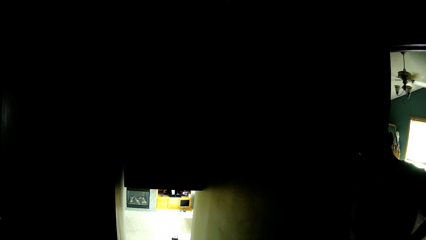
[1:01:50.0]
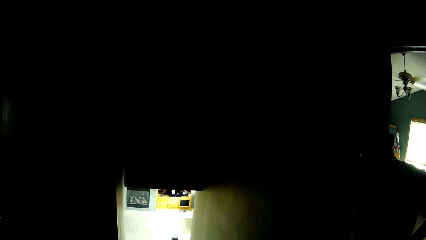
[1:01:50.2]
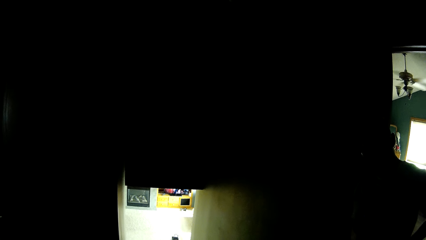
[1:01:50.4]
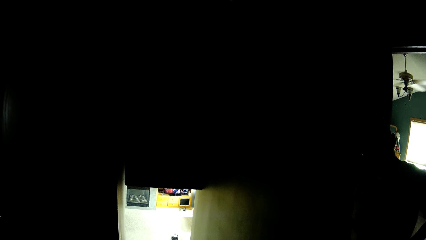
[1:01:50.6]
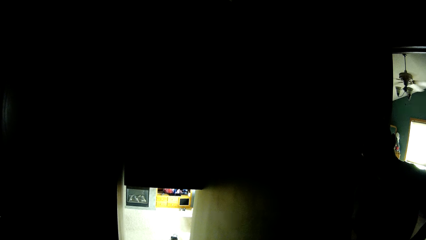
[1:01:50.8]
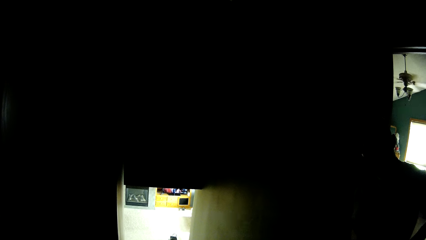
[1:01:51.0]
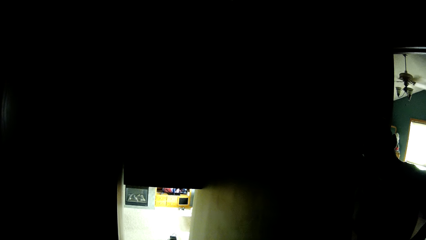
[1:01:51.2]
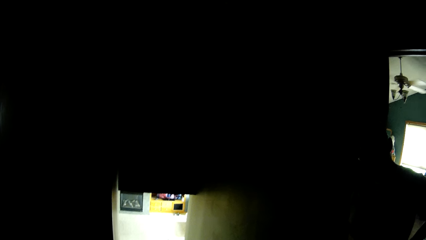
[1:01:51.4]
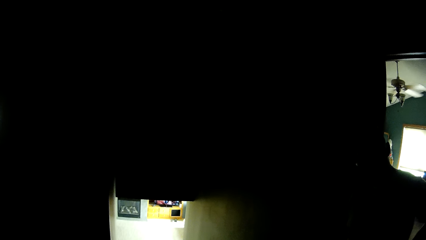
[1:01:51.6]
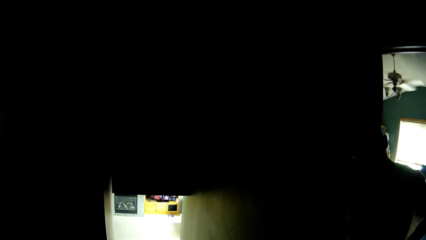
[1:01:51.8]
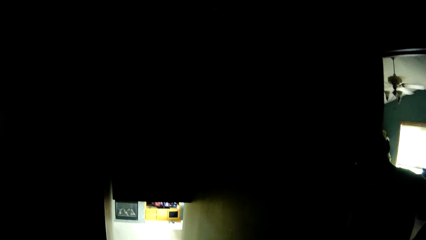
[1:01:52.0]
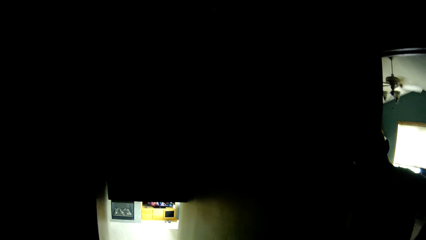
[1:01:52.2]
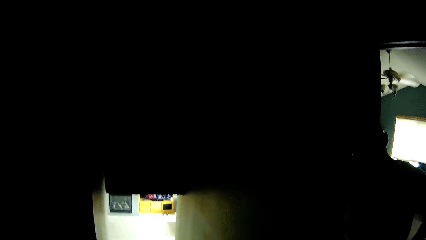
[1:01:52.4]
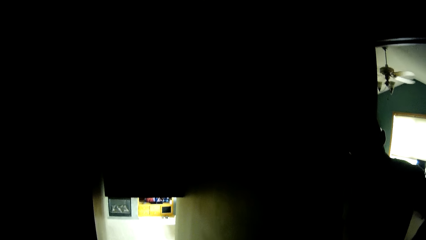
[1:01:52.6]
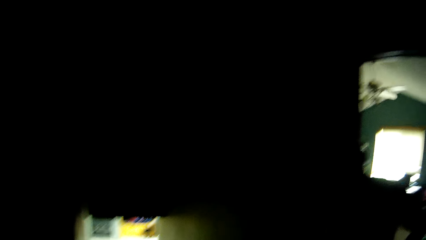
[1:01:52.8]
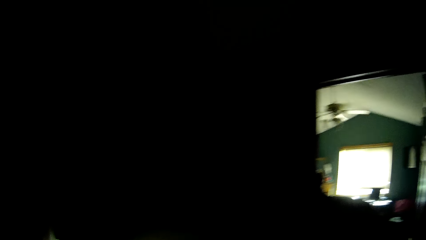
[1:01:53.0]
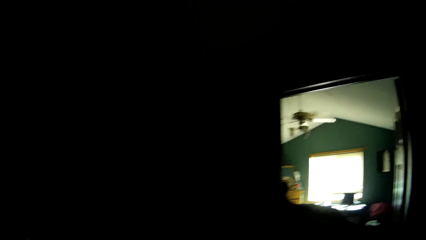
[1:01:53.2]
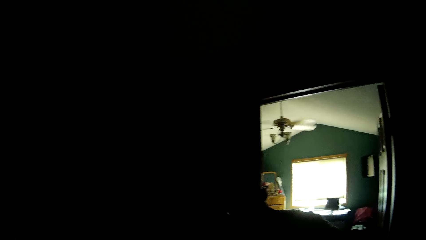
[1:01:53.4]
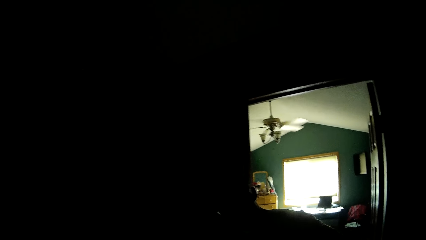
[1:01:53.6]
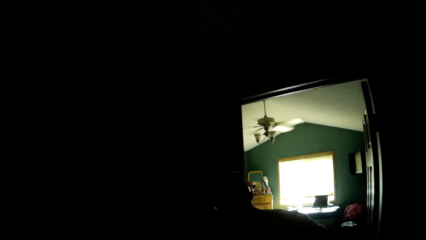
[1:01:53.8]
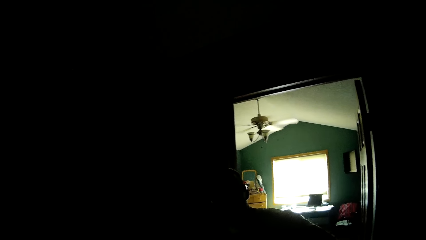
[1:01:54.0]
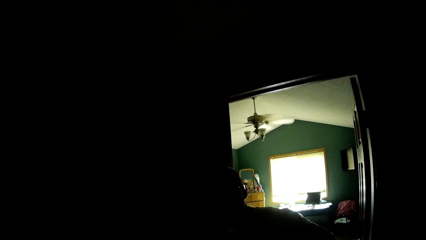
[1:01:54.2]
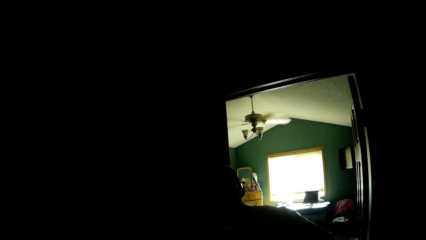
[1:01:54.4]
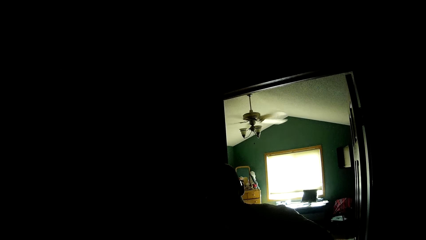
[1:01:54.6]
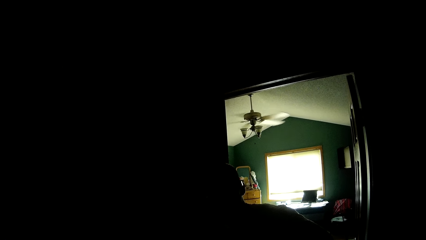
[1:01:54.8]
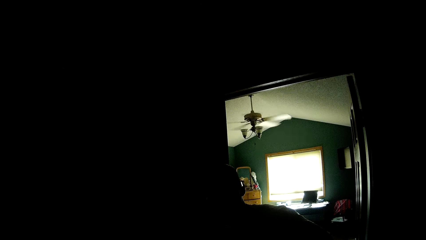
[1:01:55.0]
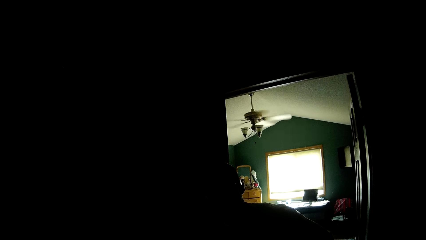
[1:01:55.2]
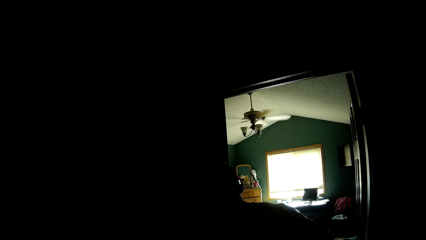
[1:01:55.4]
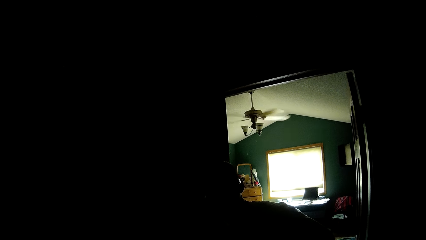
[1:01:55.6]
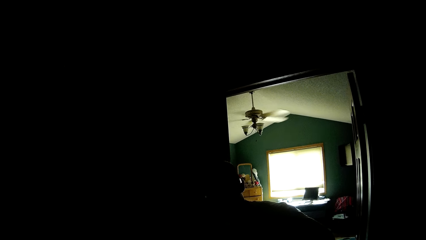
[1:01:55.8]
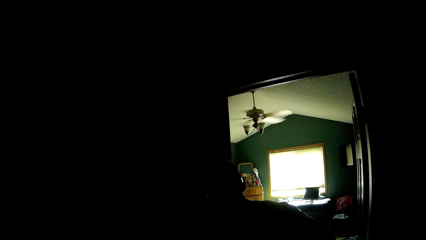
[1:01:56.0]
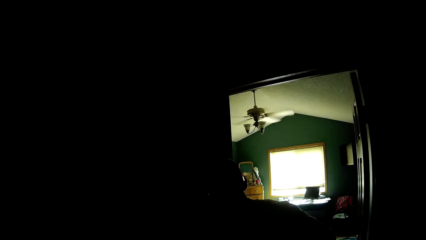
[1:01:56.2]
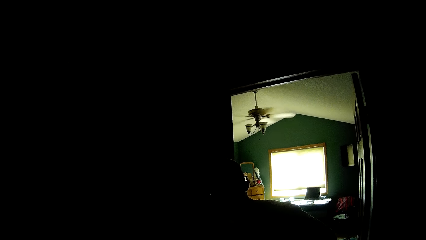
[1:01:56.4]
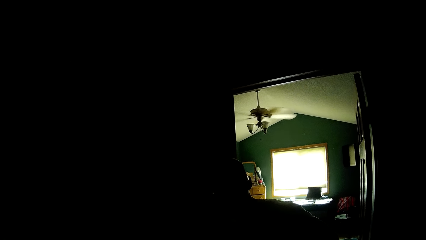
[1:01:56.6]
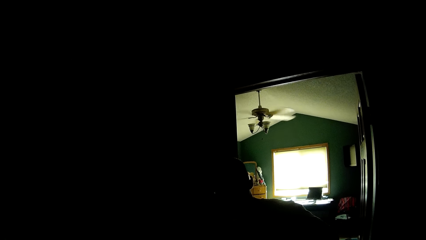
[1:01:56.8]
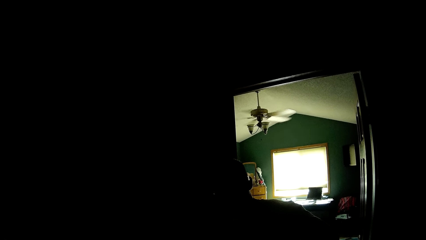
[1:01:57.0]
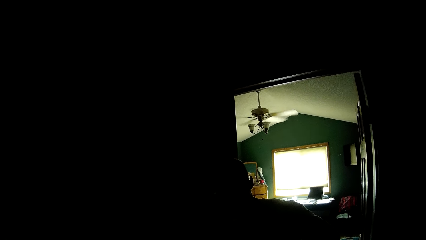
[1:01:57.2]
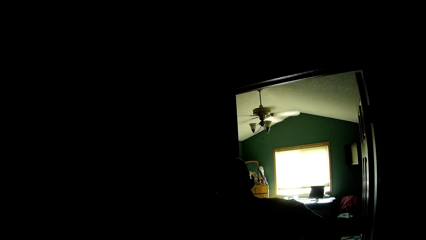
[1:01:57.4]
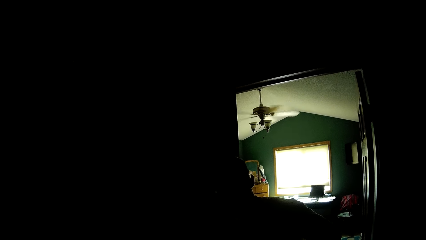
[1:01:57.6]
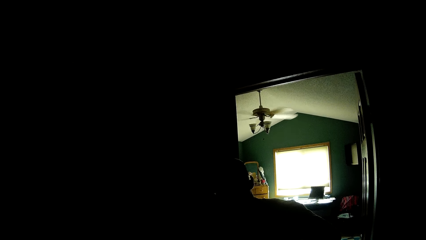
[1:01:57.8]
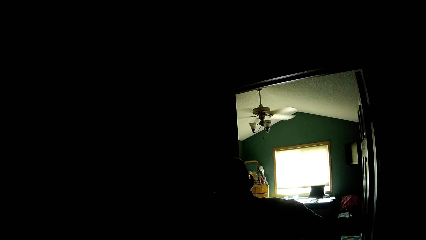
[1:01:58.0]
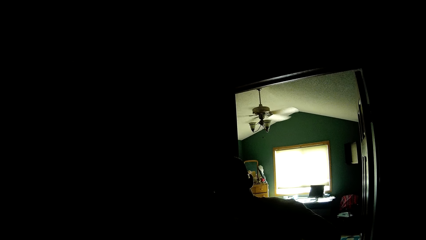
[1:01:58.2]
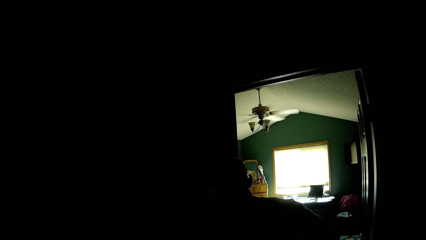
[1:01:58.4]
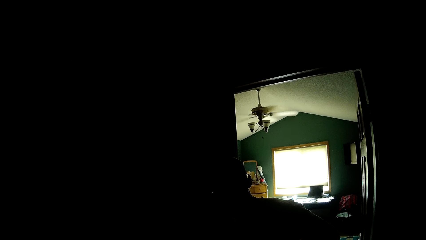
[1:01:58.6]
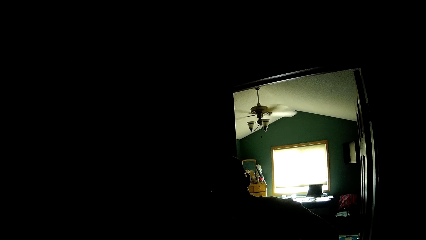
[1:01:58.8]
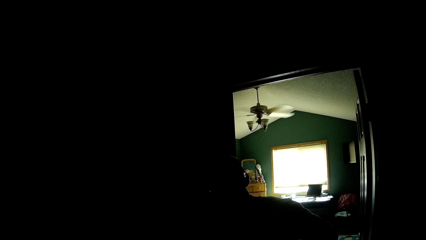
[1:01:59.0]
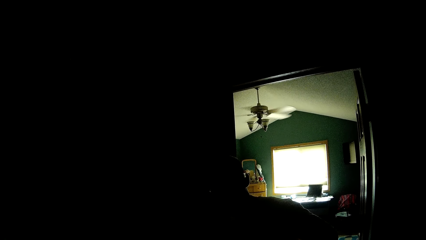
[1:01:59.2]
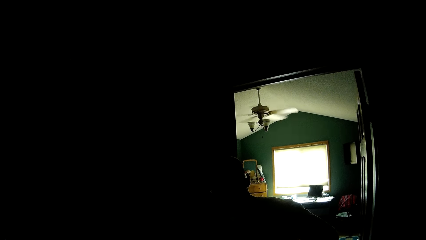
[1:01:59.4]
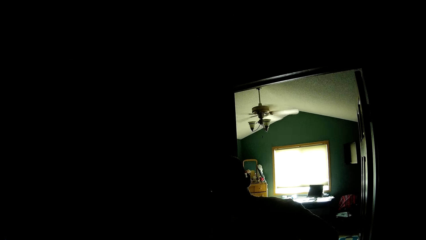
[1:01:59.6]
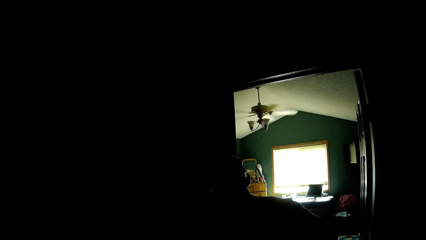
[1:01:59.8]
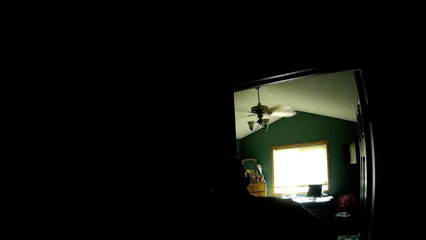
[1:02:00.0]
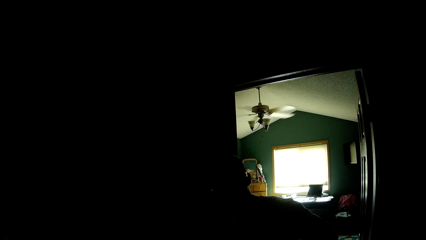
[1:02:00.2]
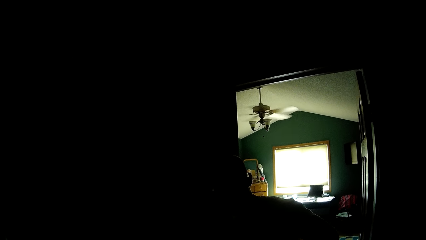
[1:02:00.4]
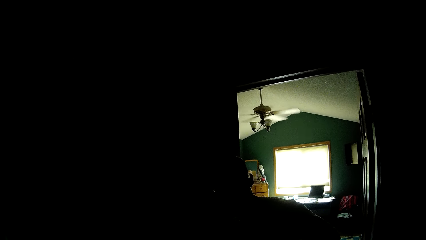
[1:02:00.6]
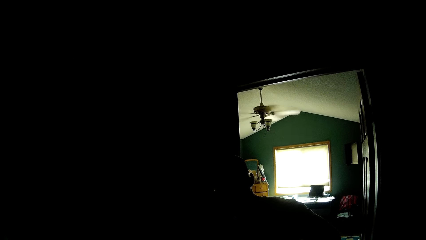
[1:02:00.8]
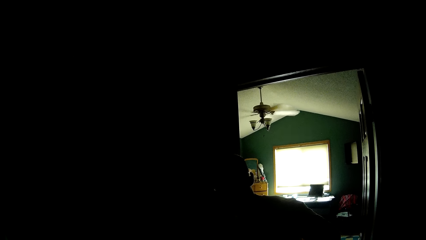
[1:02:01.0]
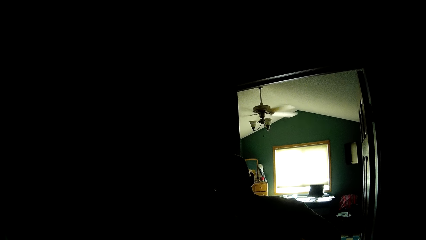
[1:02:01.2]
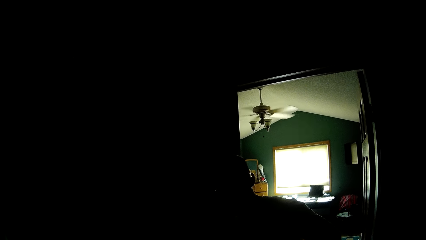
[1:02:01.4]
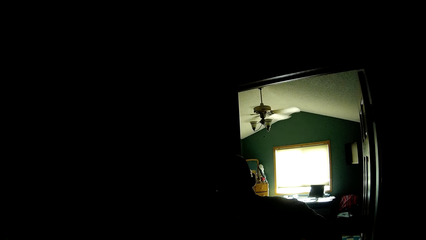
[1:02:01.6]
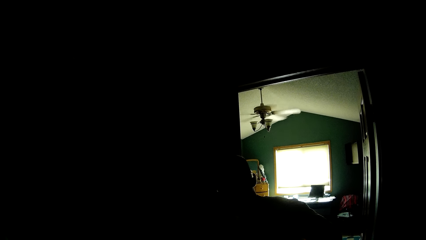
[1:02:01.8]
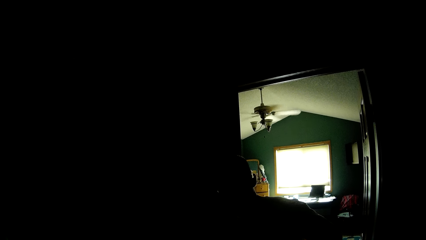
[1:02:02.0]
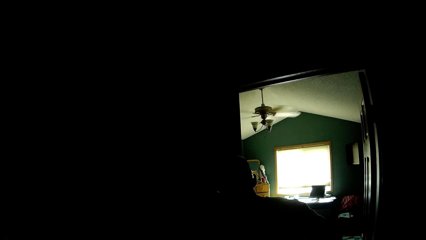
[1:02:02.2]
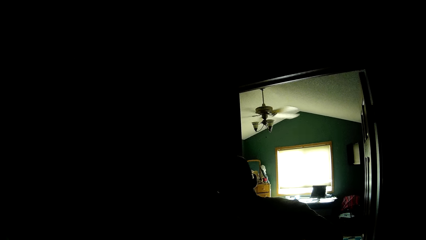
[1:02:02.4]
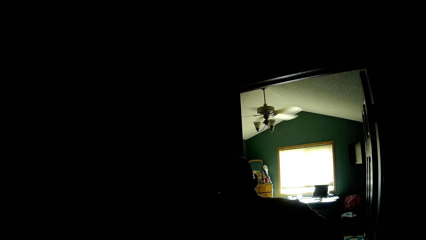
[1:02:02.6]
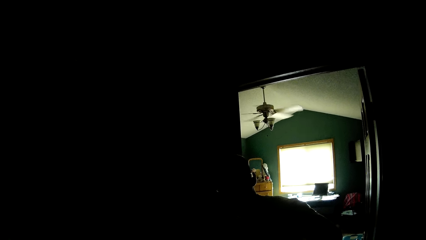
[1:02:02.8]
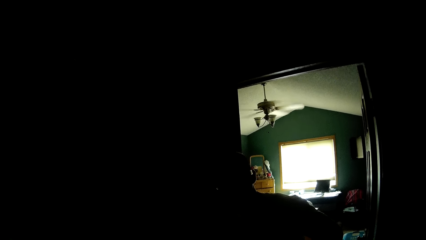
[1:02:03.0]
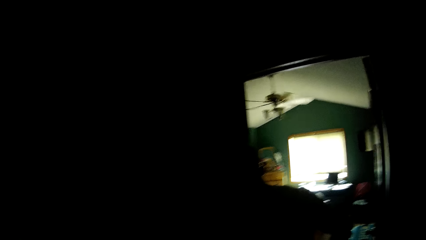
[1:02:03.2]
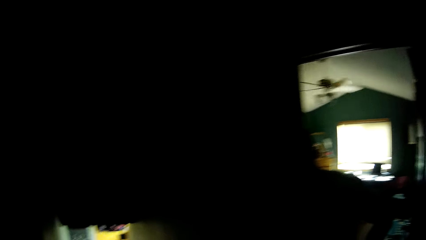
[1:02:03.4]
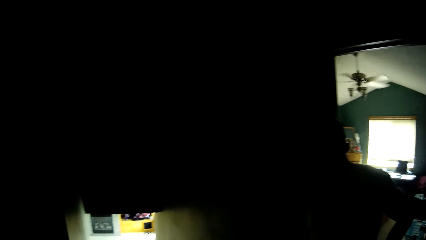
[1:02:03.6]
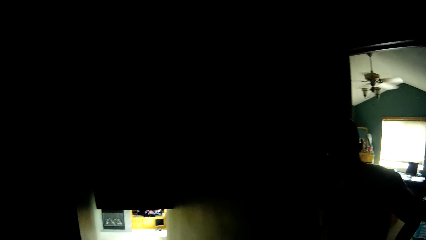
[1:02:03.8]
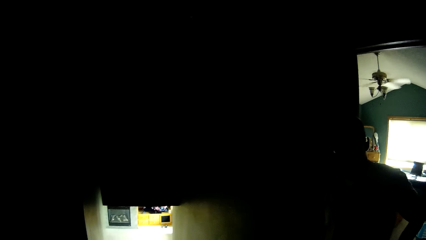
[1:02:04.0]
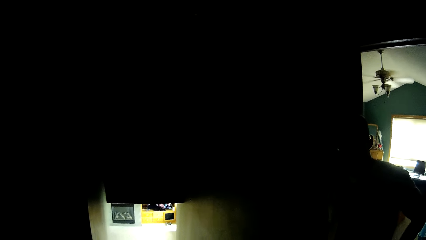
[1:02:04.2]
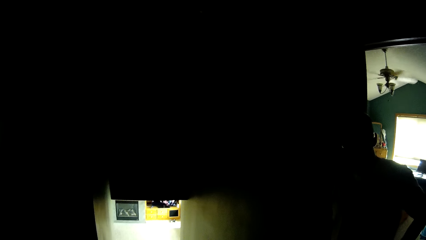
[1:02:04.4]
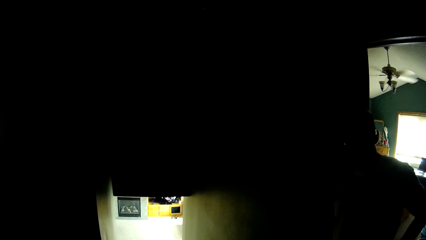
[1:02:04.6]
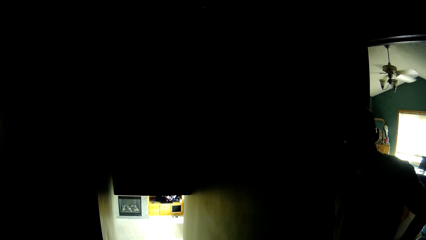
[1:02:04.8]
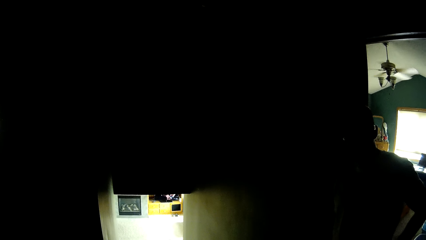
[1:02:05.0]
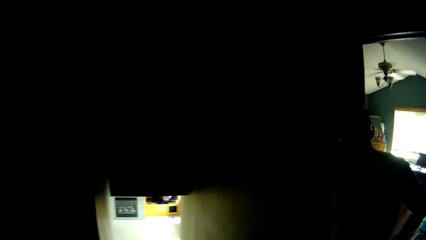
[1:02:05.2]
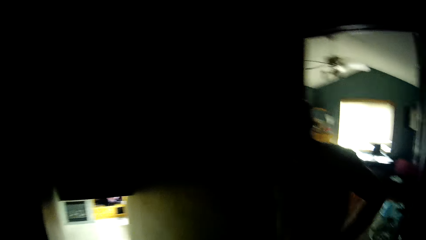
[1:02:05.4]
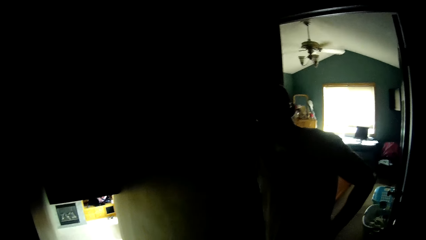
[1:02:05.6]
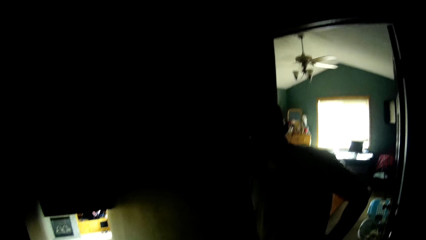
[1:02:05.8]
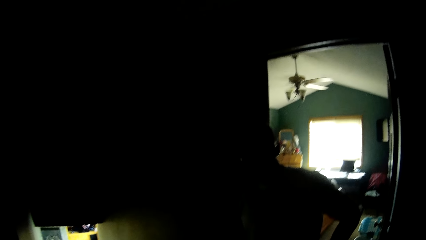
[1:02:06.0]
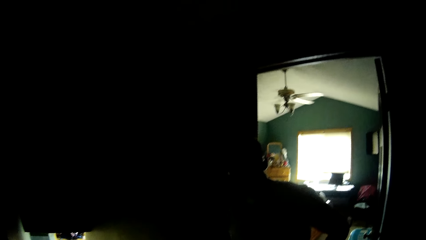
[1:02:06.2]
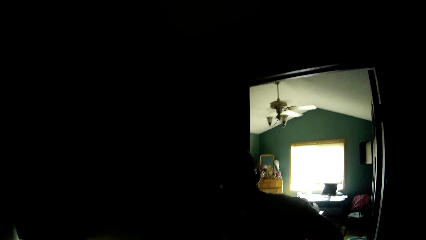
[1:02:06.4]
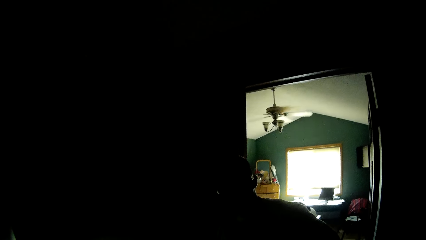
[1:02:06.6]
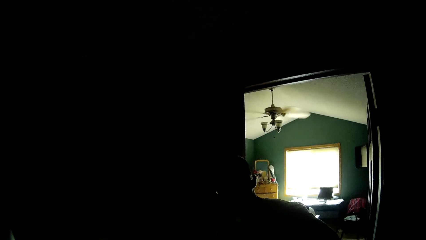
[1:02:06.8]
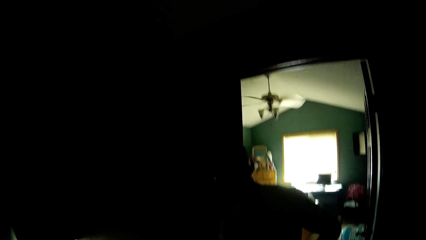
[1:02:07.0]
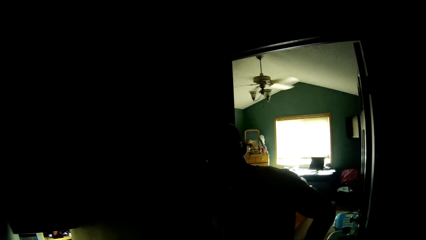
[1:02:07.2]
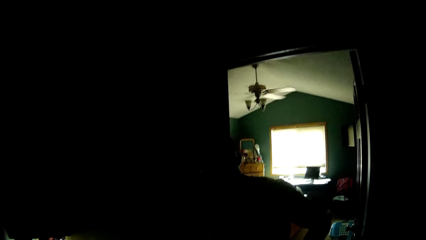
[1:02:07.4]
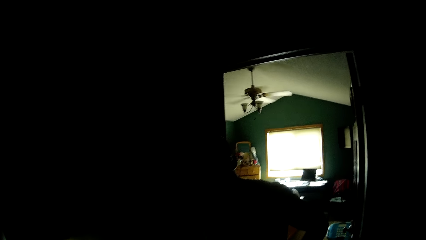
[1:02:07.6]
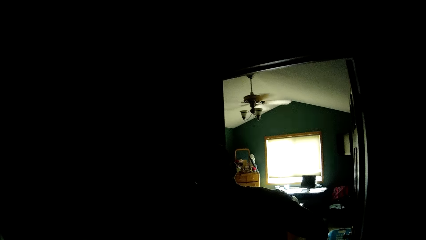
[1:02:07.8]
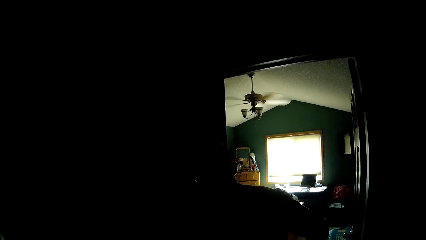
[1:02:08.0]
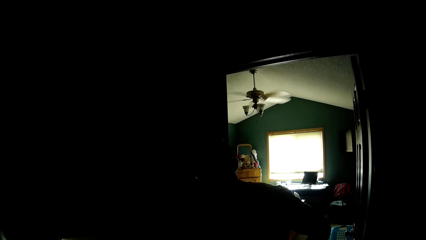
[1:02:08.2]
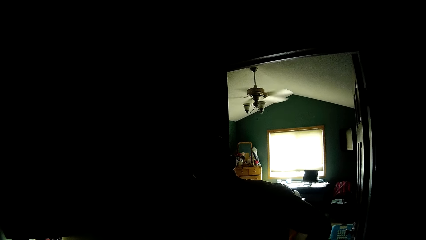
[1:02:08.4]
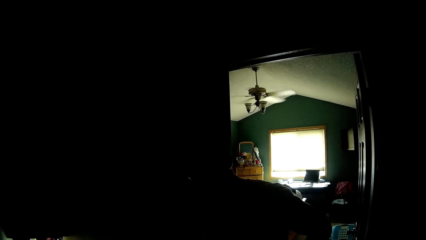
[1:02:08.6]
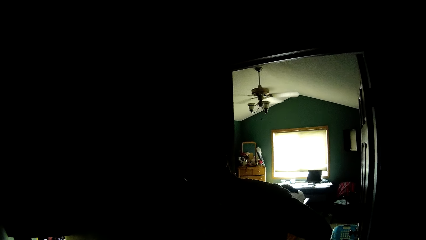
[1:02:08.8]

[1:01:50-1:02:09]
The camera wearer stares at a man. They stare at the ceiling fan. The man talks to the camera wearer. The camera wearer looks away from the ceiling fan. They stare at the man. They talk to the man.
